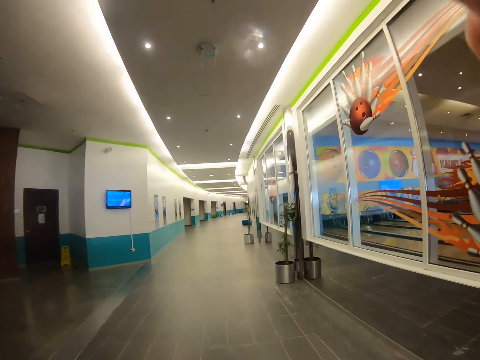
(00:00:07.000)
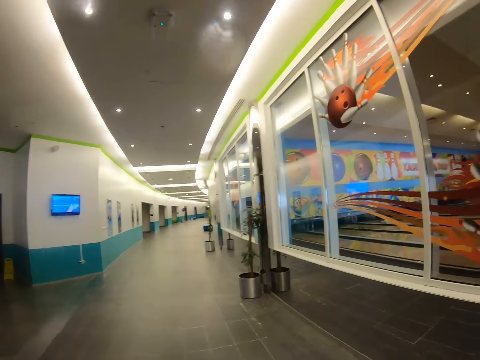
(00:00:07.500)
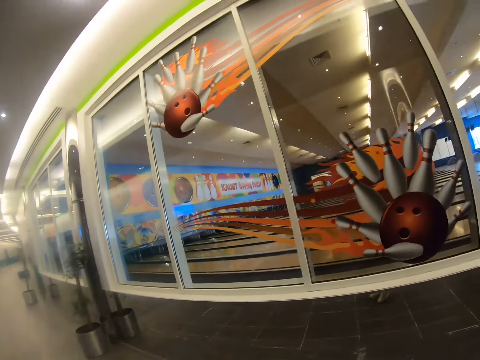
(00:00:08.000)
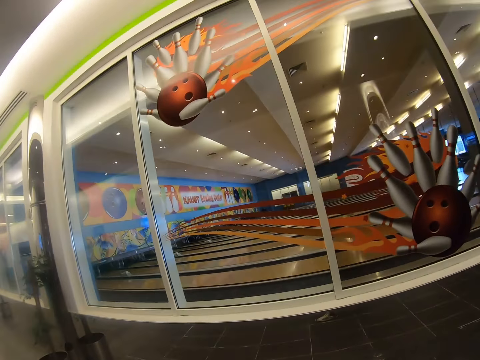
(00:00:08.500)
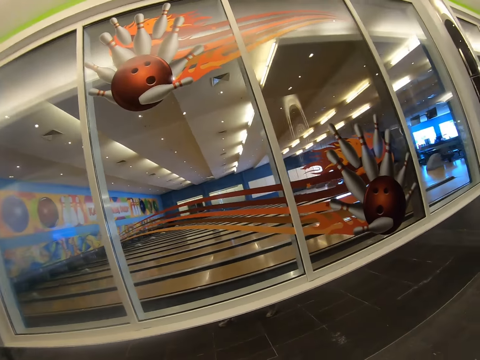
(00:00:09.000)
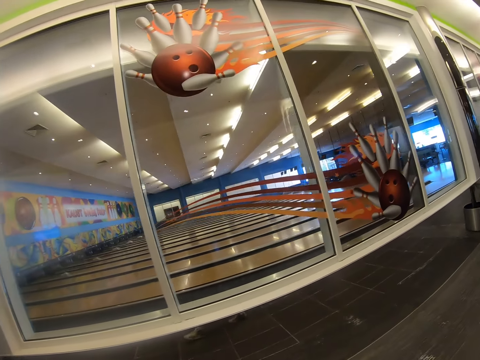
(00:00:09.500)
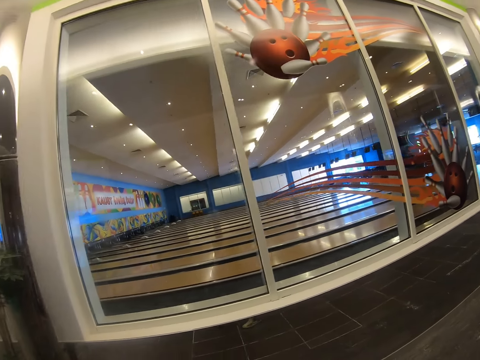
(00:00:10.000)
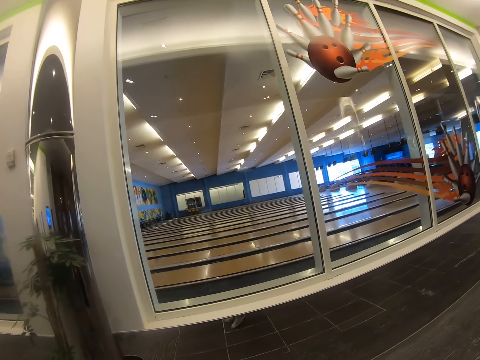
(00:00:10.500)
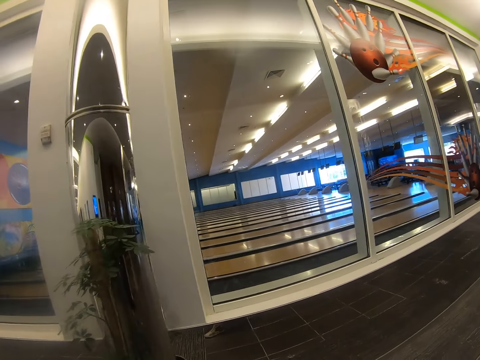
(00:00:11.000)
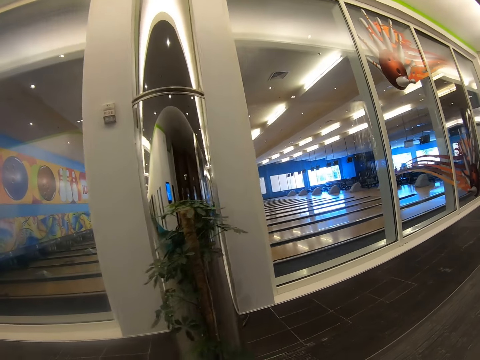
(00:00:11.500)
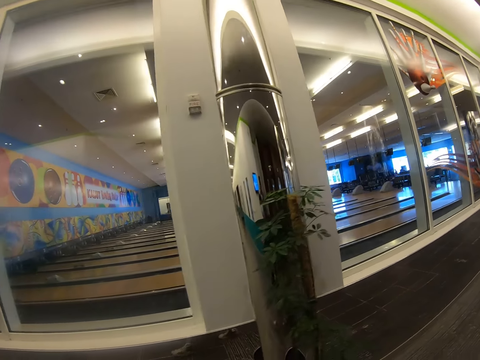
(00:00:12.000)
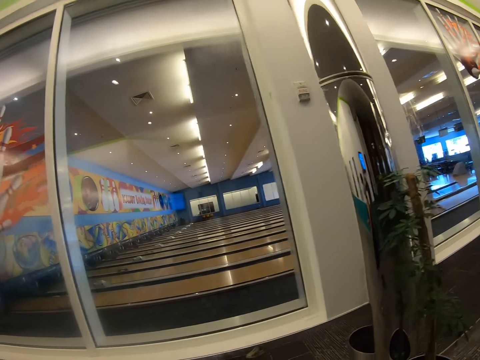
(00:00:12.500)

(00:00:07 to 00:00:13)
The camera wearer faces towards the bowling alley with a painted glass panel.

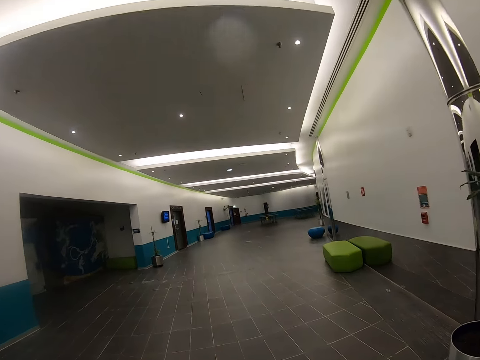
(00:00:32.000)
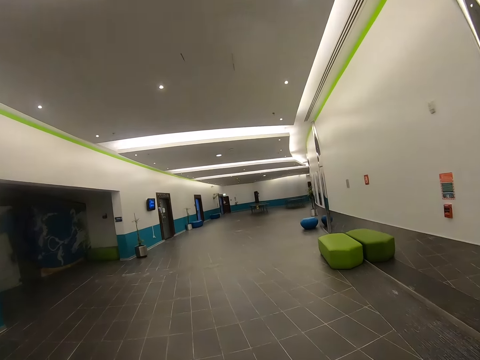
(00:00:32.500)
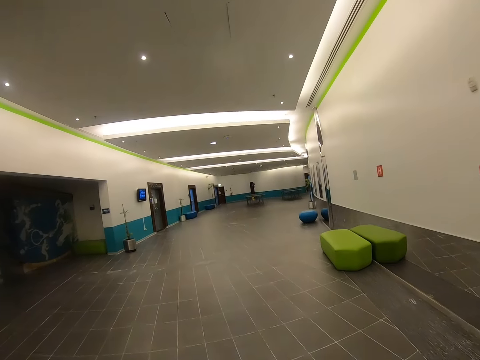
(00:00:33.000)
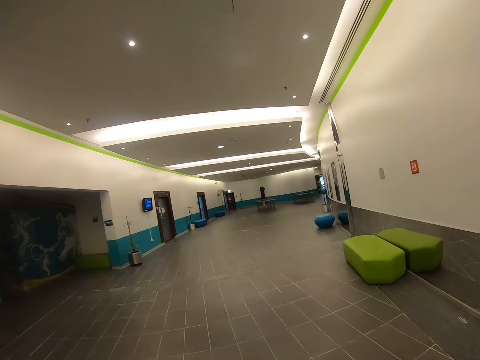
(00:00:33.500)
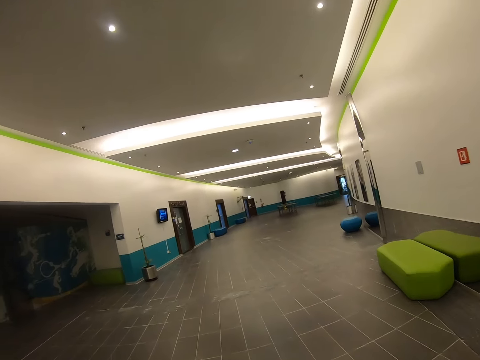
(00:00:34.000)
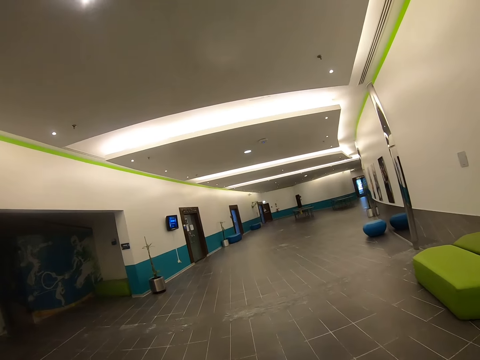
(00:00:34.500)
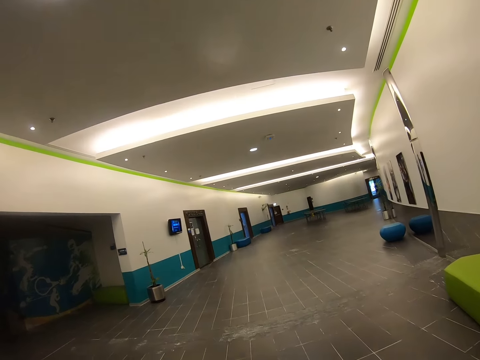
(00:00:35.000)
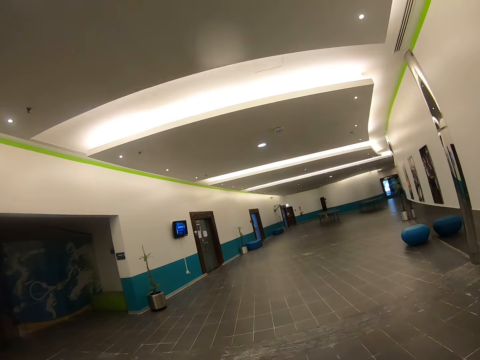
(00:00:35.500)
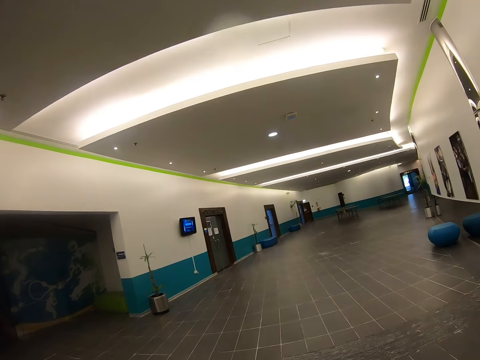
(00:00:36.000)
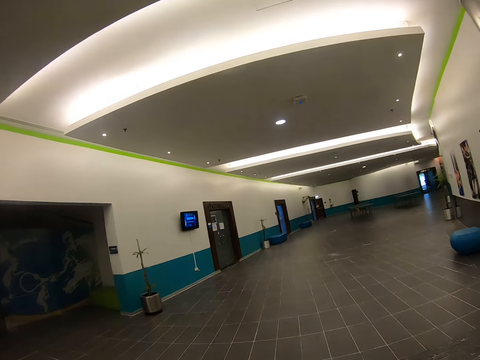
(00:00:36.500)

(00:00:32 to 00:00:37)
The camera wearer walks past a potted plant. They walk towards a green seat. They walk past the green seat.

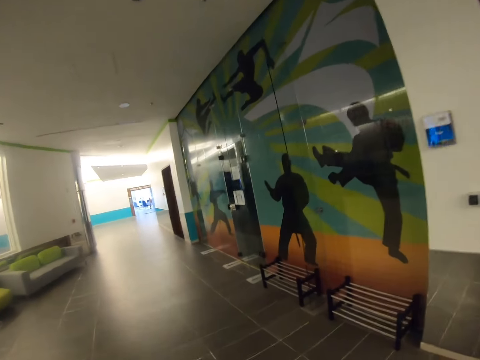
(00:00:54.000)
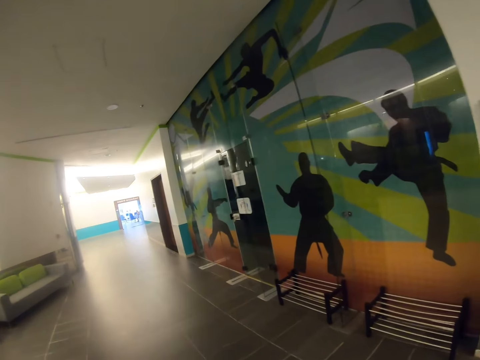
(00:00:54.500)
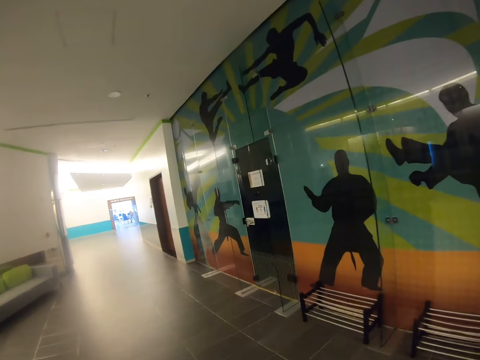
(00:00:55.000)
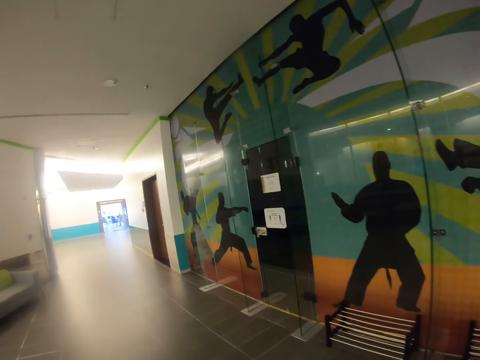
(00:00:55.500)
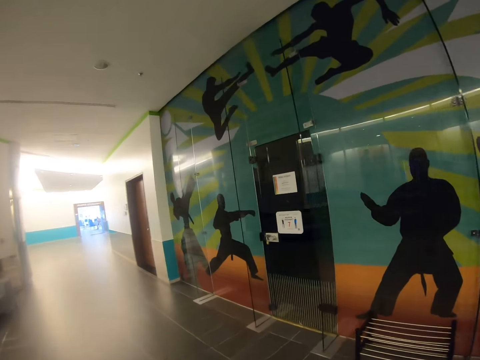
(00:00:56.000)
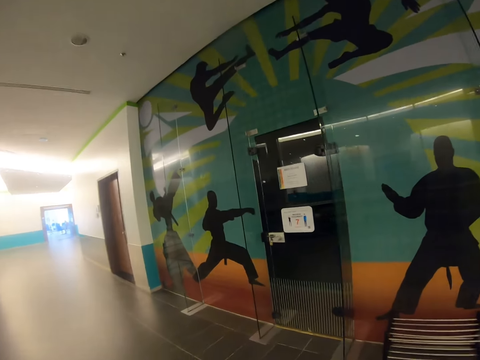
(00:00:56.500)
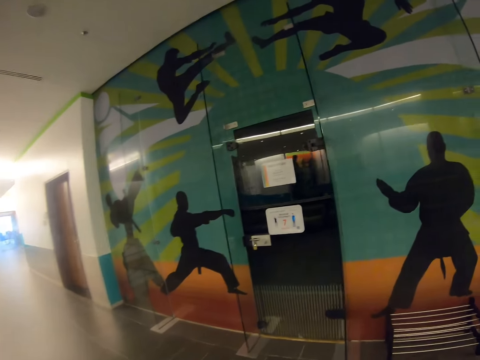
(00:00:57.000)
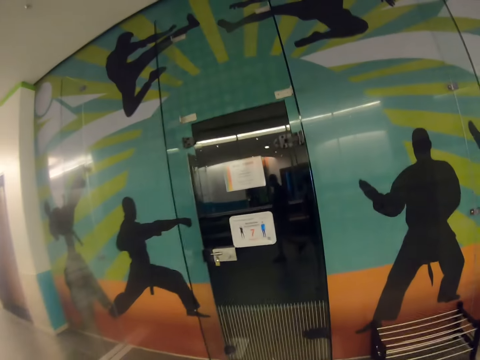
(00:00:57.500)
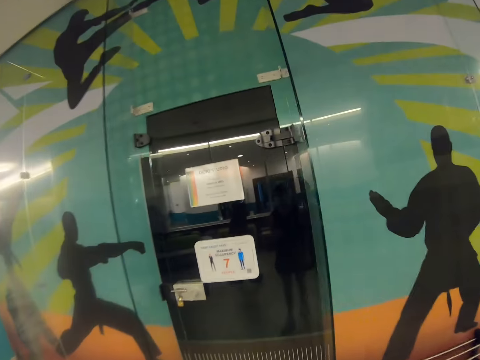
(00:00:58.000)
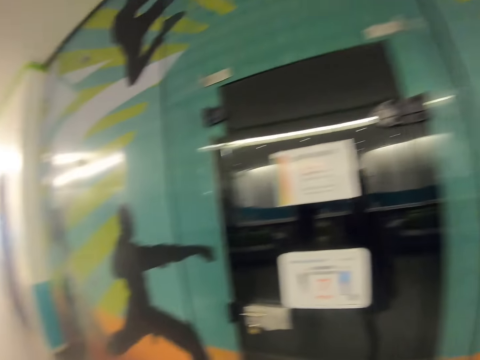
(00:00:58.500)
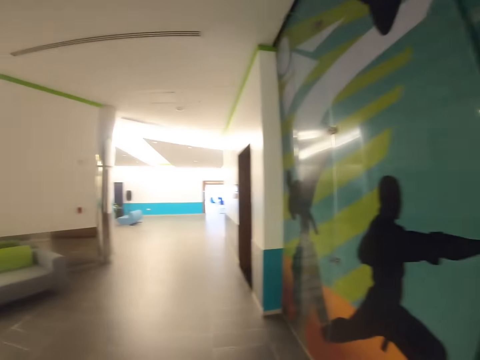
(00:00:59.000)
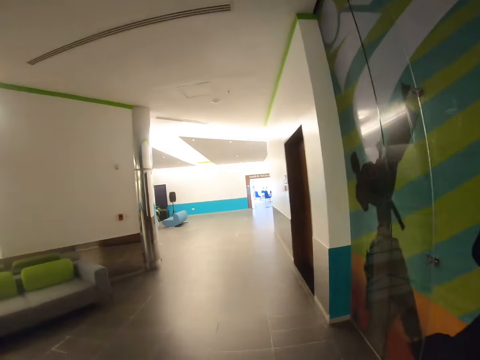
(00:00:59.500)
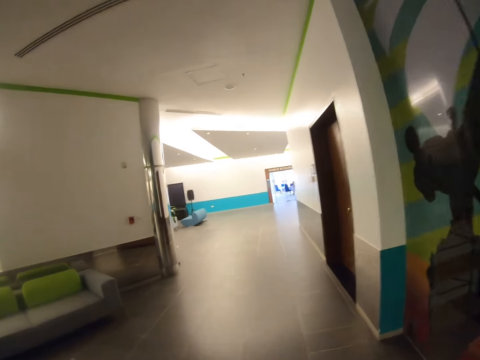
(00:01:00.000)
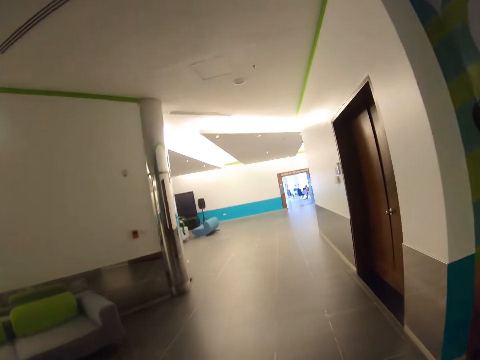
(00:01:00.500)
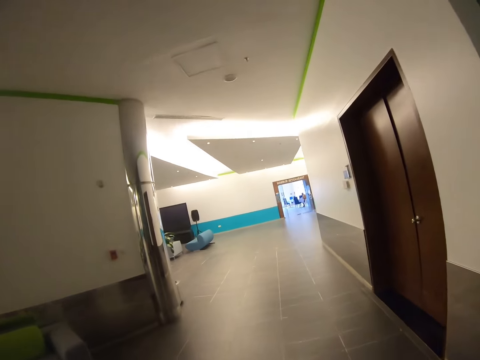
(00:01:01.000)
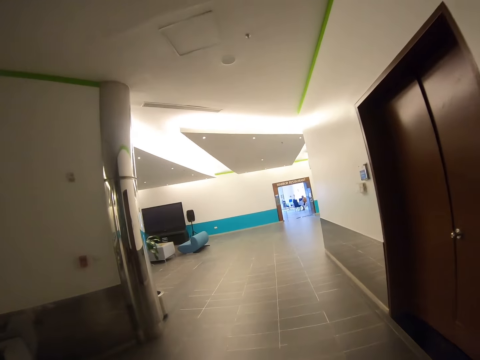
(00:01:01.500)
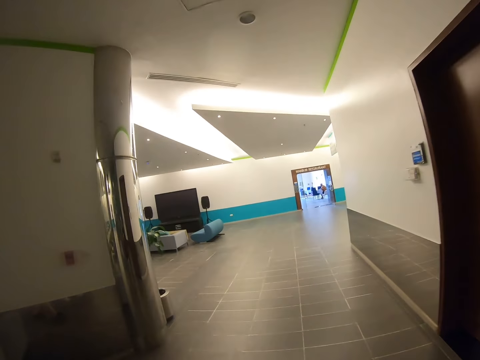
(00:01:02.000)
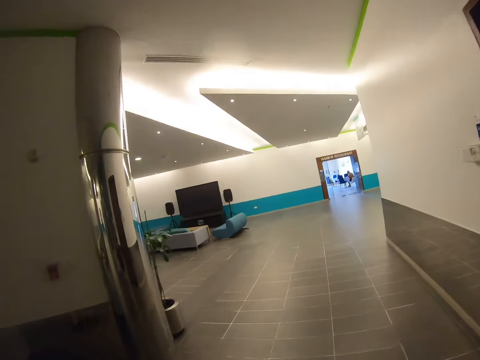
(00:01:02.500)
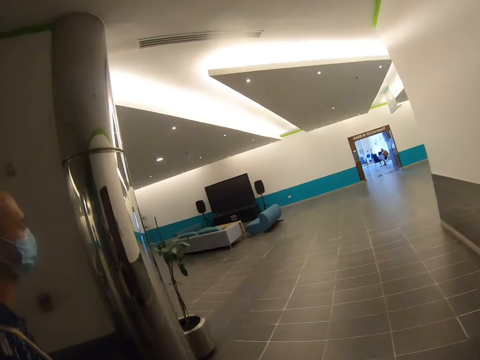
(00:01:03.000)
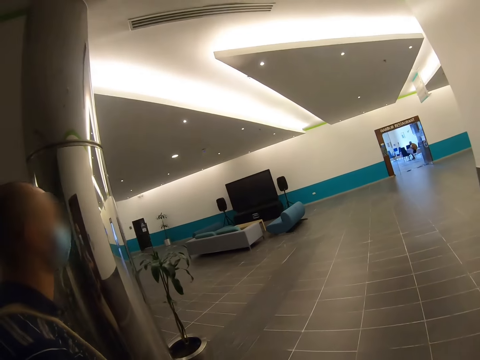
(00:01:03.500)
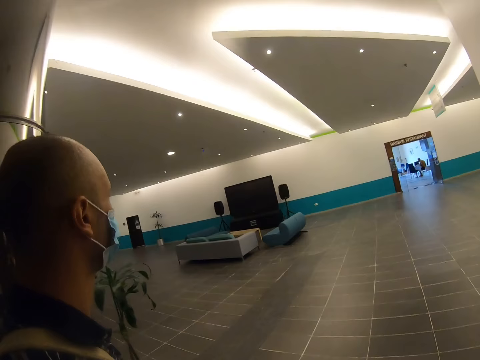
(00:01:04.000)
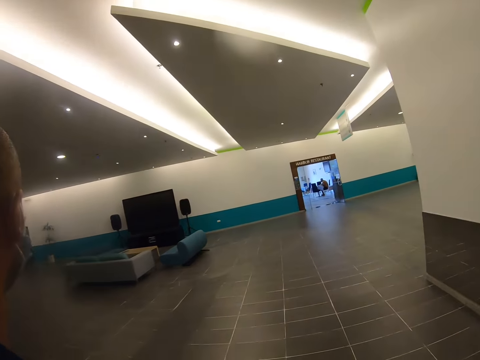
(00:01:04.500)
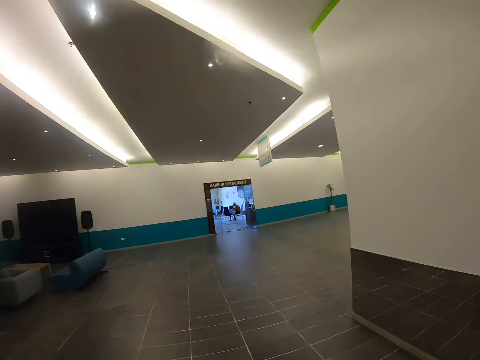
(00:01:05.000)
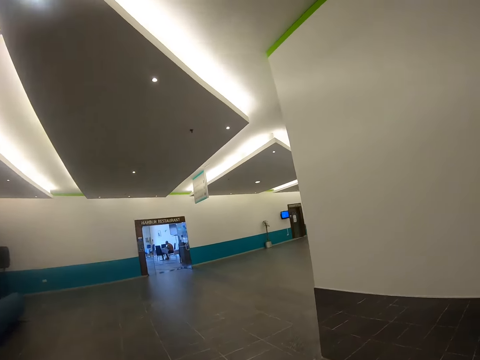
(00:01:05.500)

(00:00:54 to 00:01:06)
The camera wearer faces towards paintings with a glass panel to his right. He walks towards a door. He walks past the door. He and a person walk on the tiled corridor. The camera wearer walks on the tiled corridor towards sofas and a TV set.
